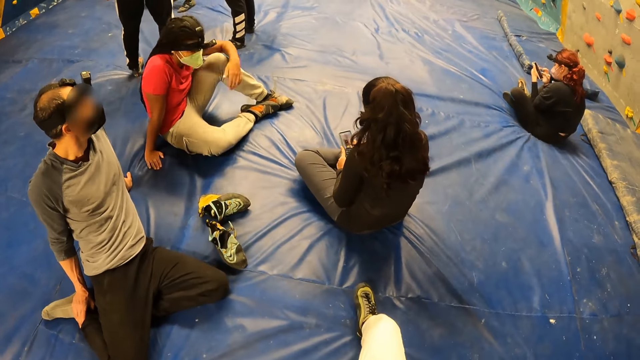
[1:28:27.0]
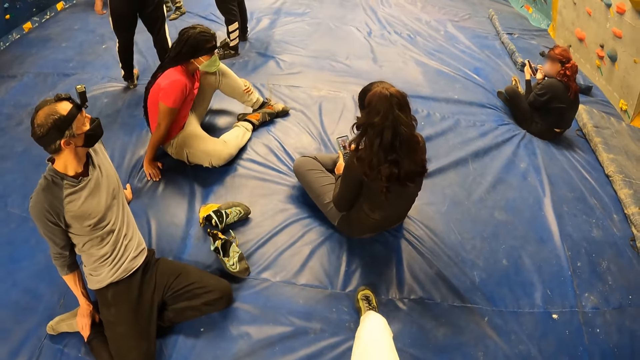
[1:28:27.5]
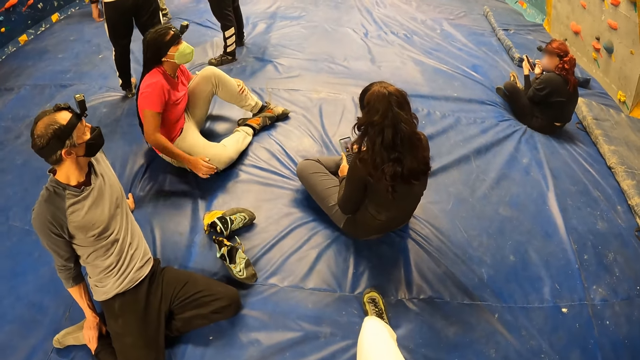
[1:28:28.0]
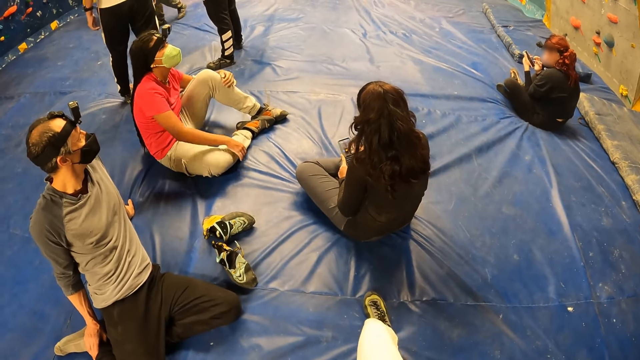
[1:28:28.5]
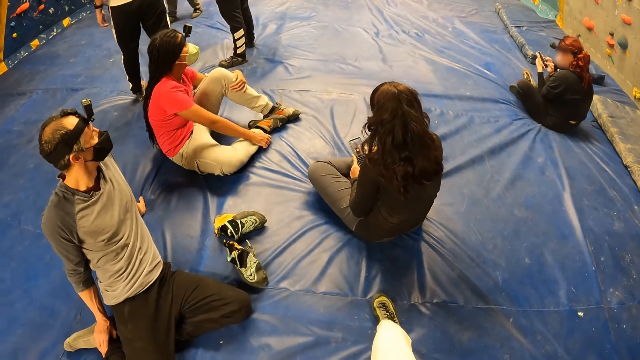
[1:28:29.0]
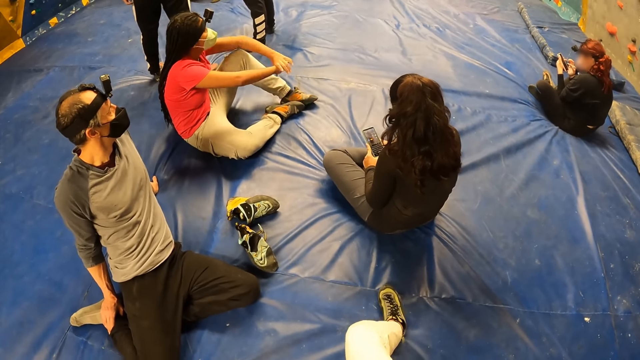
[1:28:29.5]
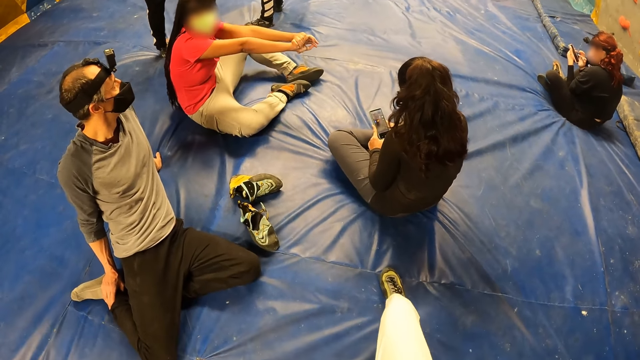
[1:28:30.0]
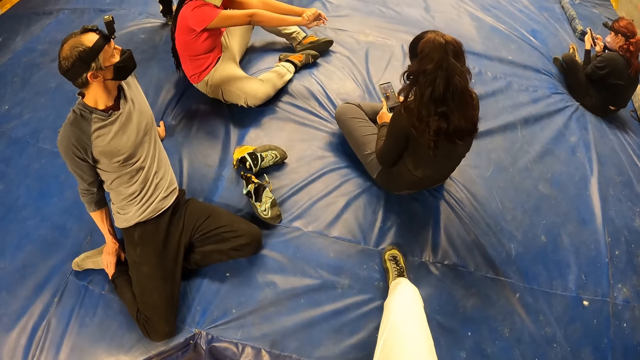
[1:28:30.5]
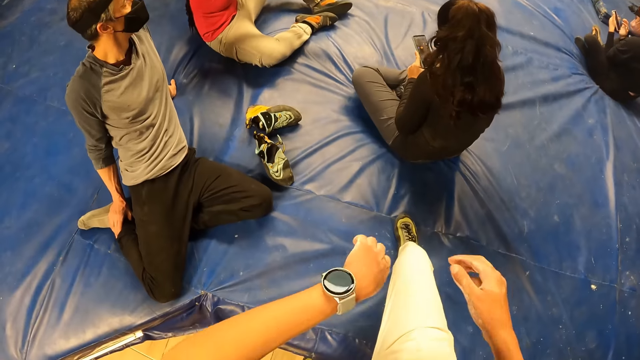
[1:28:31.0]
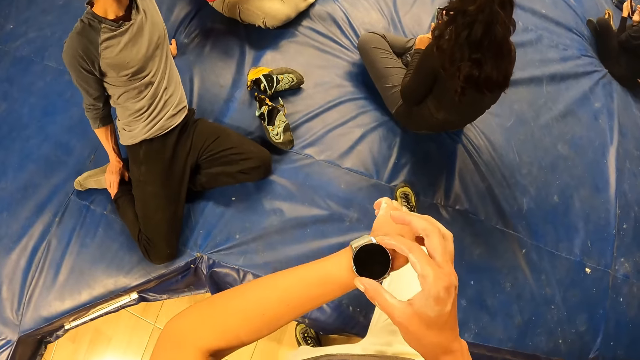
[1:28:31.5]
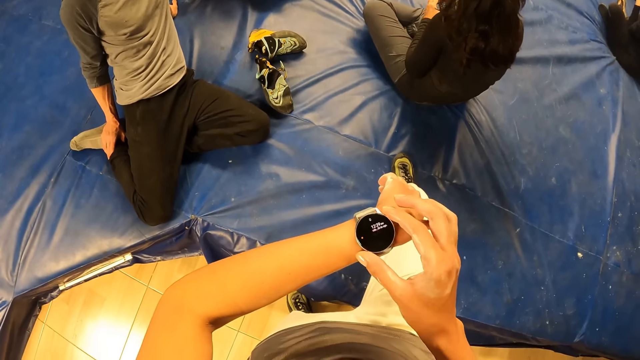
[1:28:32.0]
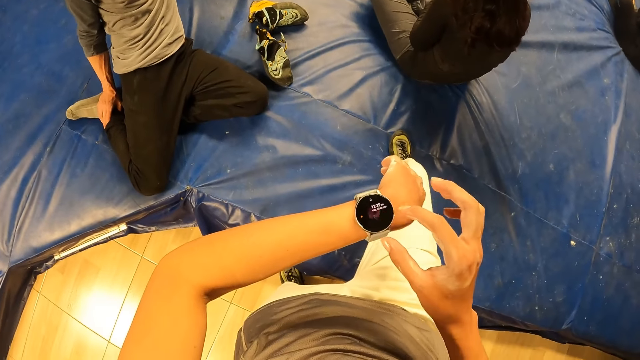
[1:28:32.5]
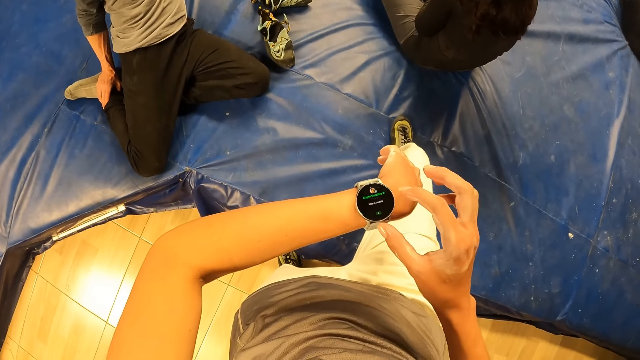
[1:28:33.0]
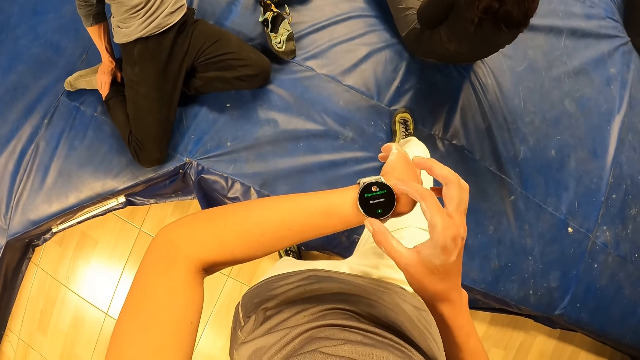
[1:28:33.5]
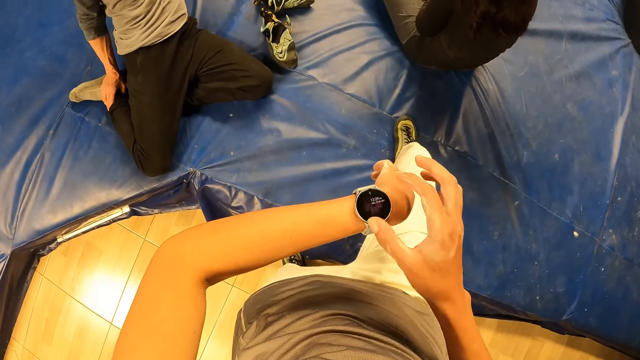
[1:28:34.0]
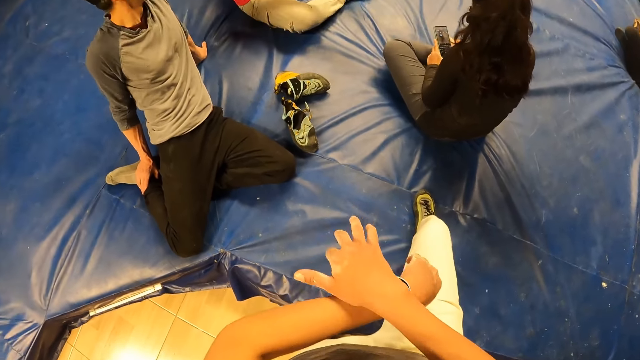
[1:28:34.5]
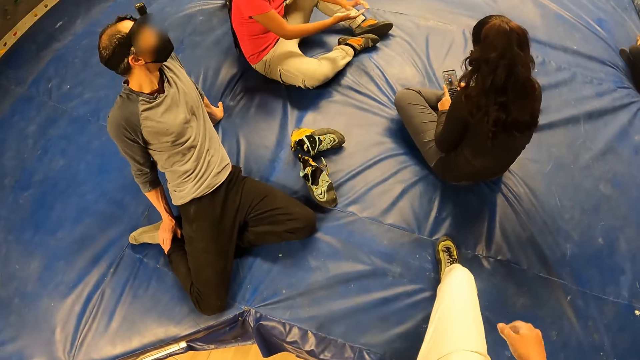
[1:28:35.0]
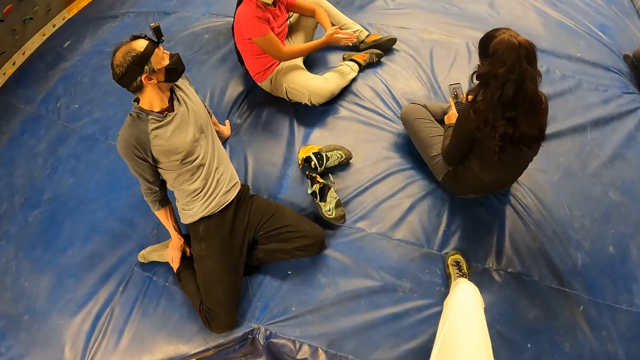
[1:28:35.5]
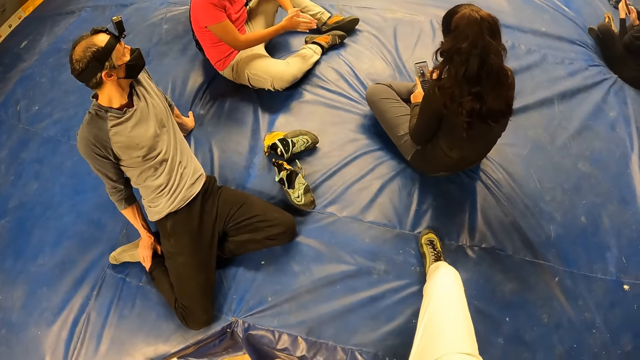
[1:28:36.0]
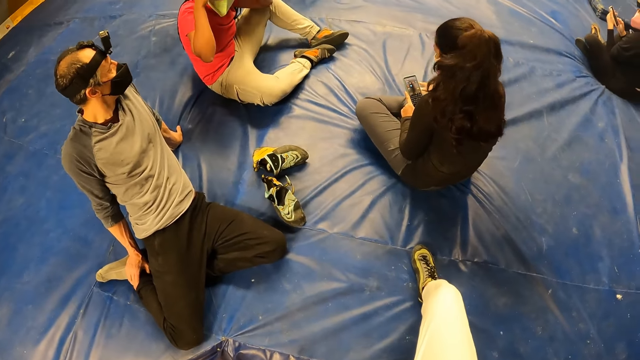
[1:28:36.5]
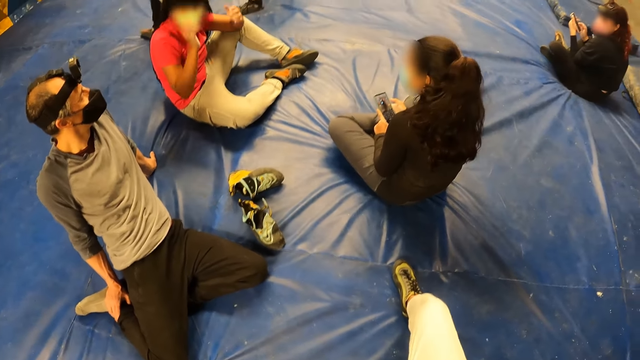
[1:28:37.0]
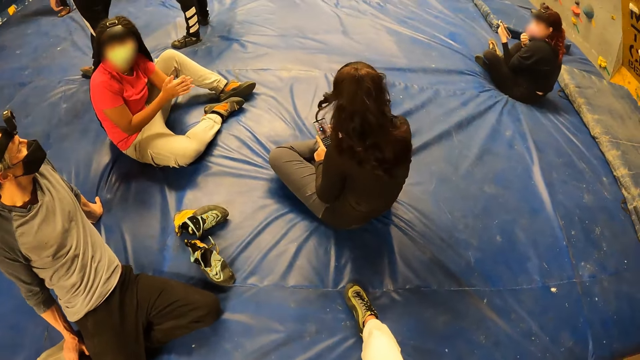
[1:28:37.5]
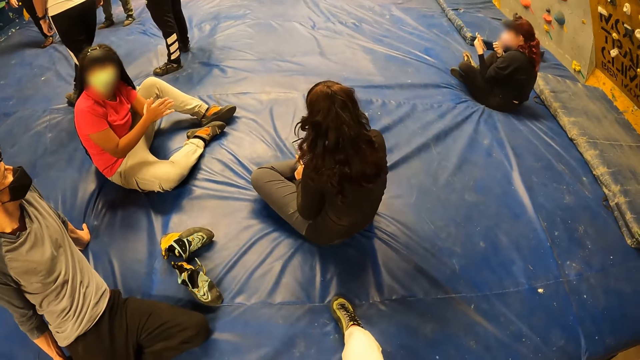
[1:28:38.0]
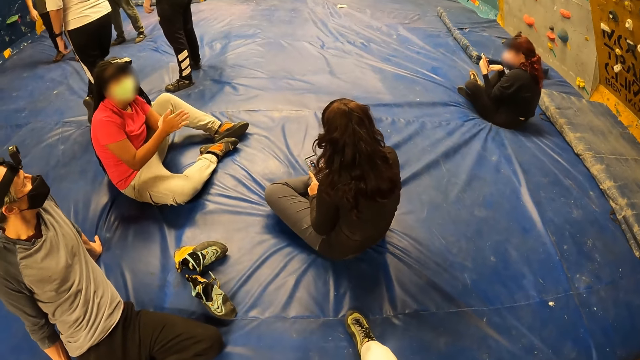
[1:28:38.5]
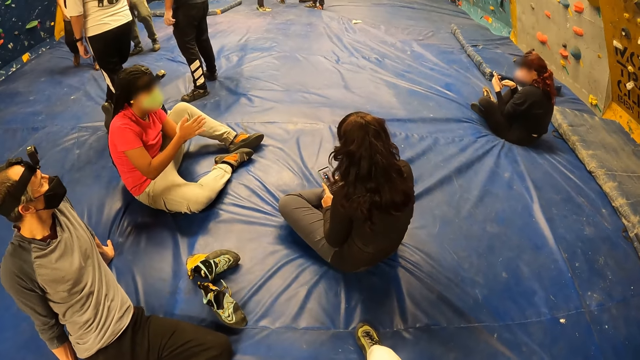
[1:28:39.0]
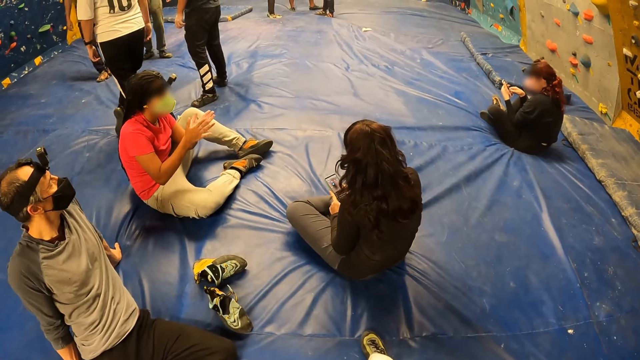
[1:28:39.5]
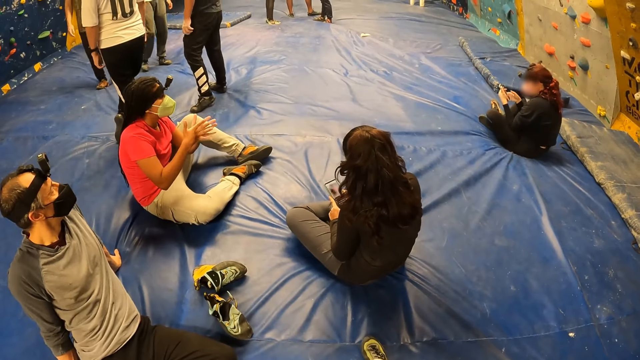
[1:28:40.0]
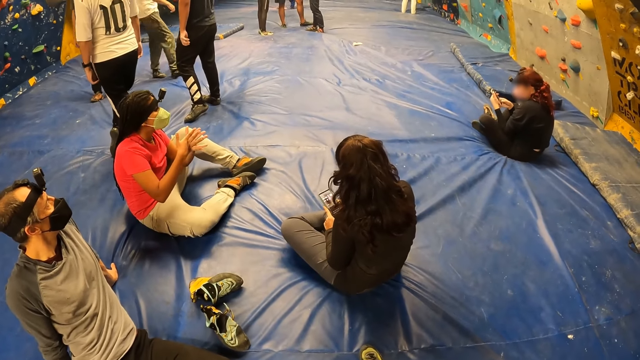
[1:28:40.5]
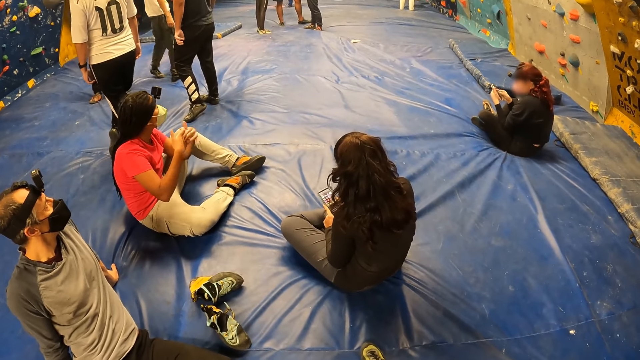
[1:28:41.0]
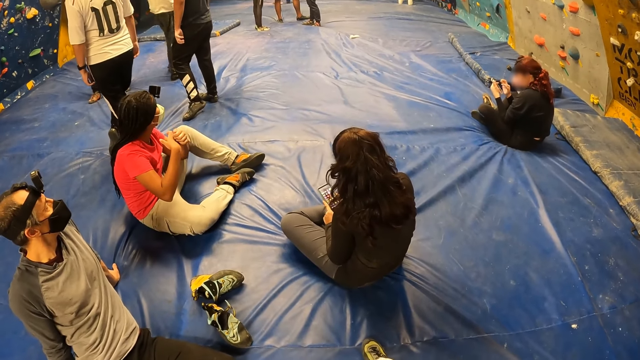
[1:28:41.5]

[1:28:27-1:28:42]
The woman touches her mask. She holds her leg with her hand and stretches her hands. Another woman operates the phone. The camera wearer presses her wristwatch with her right hand. The first woman puts her hands together, raises her hands to her head and rubs her hands together.

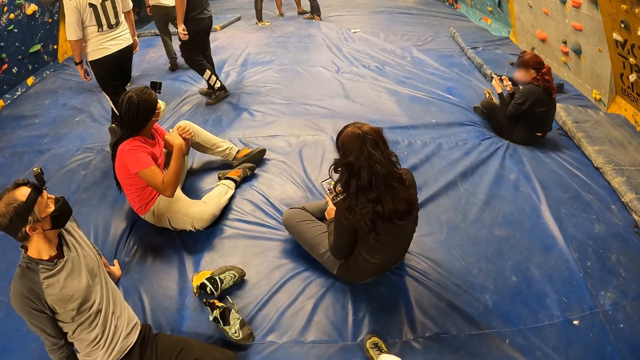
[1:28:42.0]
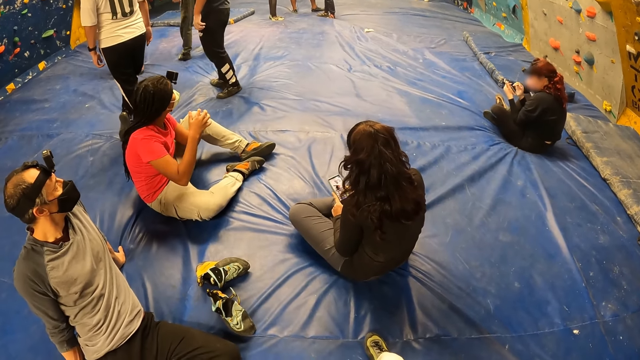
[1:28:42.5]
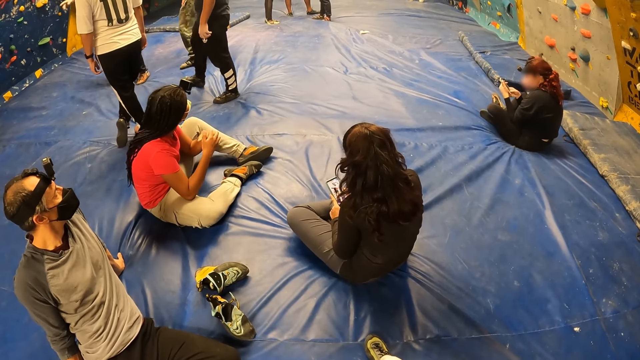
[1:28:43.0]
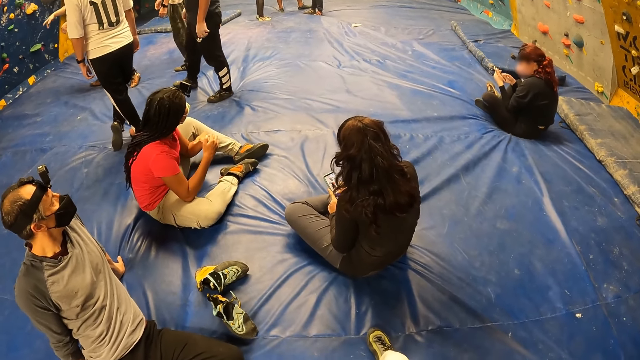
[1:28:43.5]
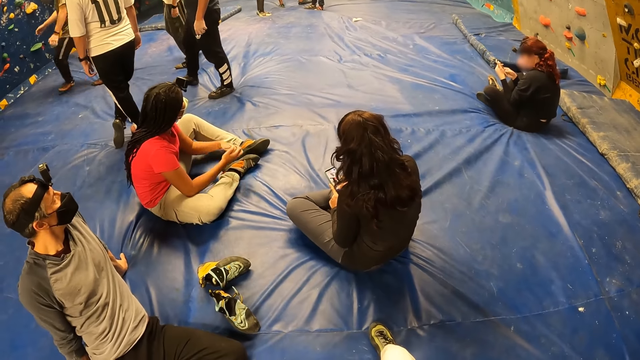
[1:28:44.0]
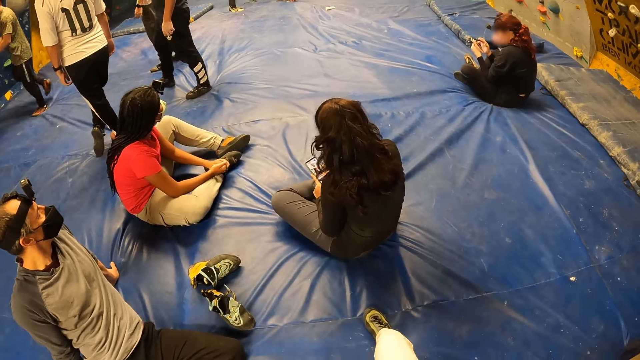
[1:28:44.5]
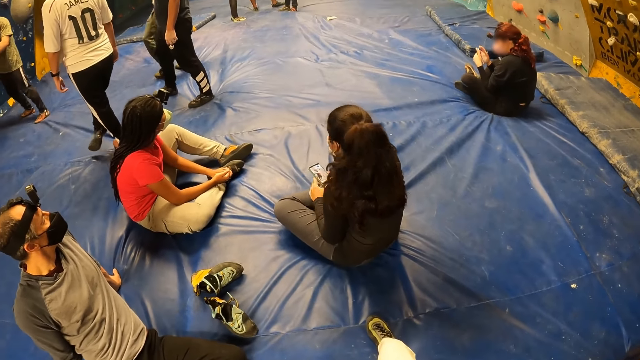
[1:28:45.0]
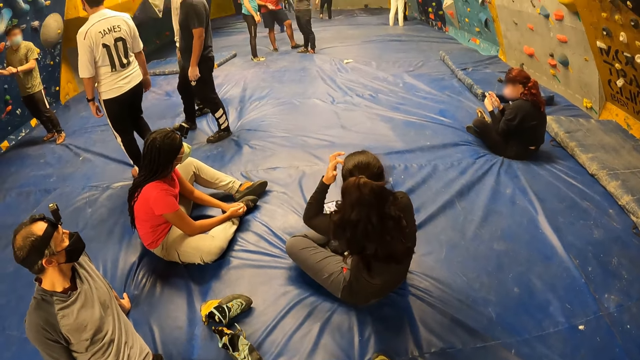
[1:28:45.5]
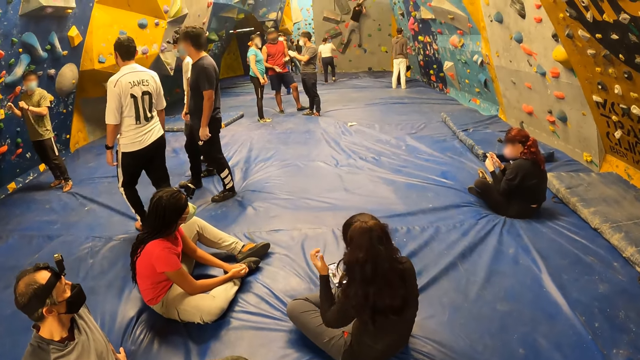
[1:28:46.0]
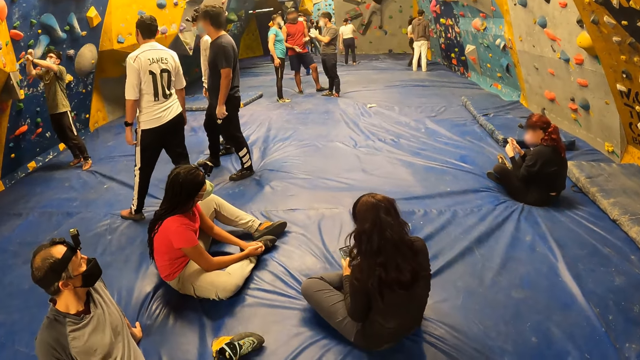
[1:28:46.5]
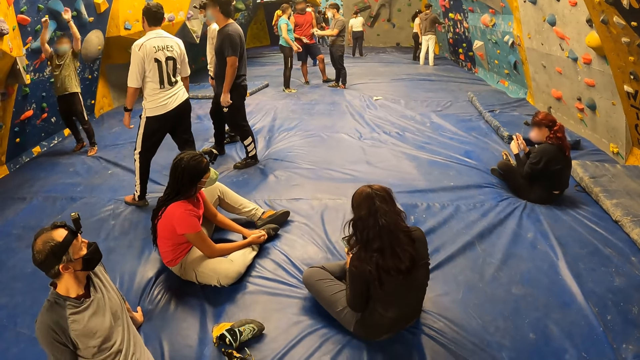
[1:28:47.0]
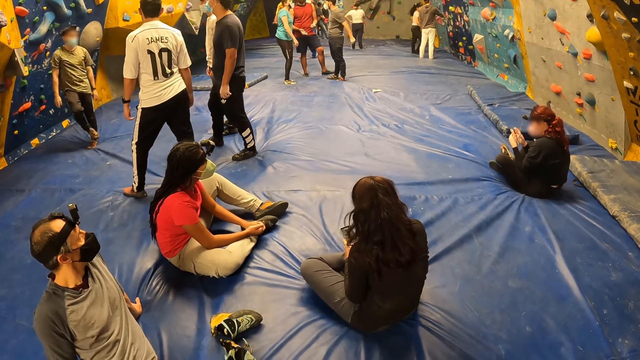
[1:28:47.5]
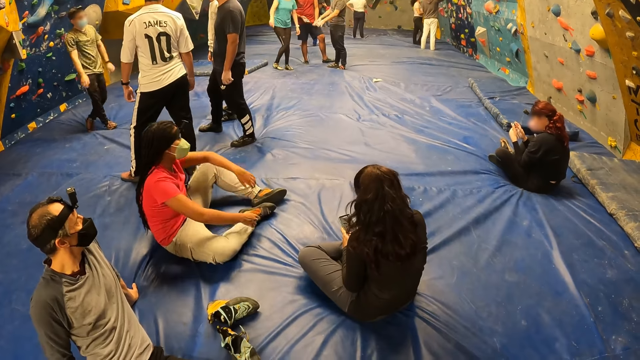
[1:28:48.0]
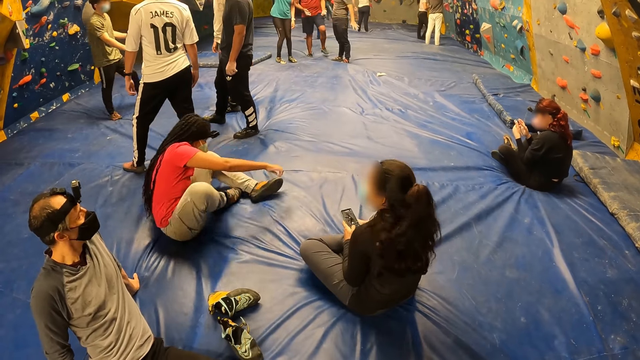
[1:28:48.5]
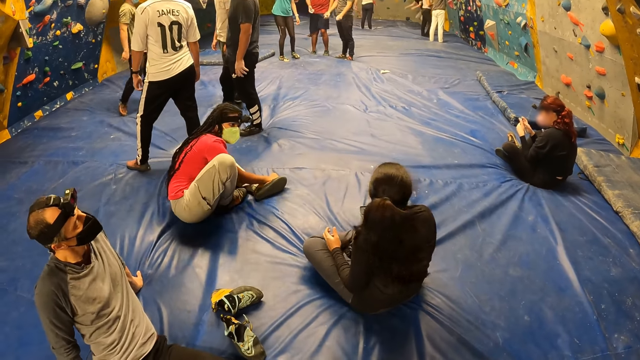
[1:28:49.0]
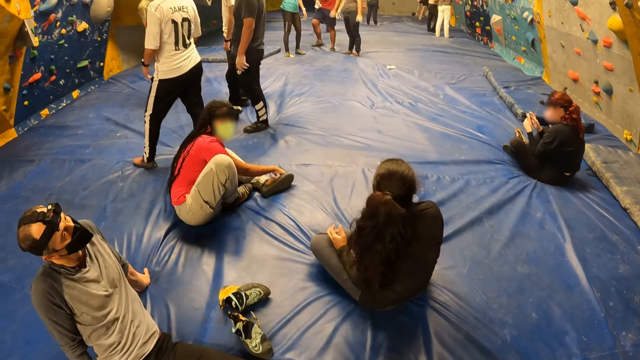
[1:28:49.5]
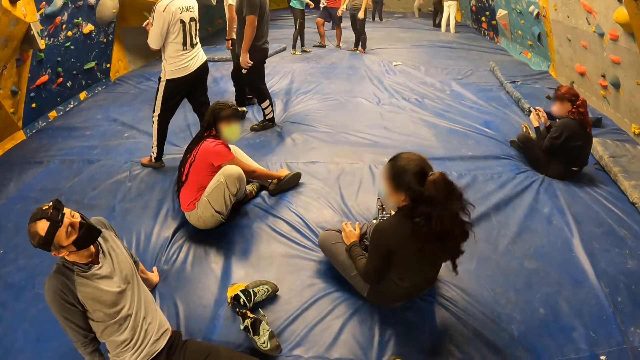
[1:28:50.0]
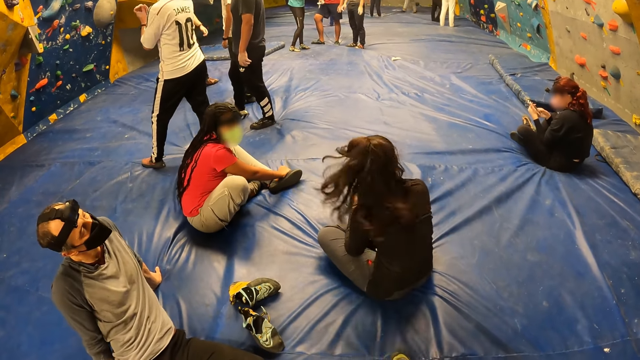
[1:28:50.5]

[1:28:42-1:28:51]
The woman moves her body.
